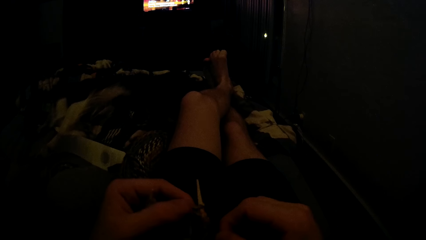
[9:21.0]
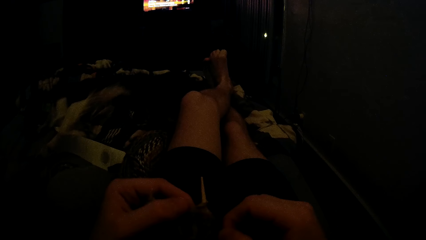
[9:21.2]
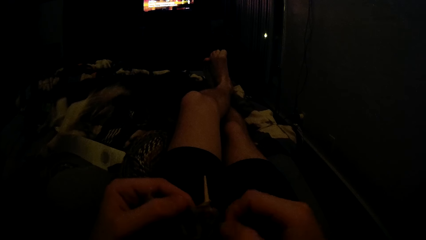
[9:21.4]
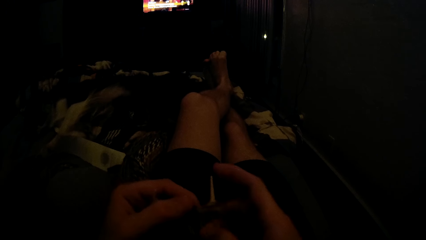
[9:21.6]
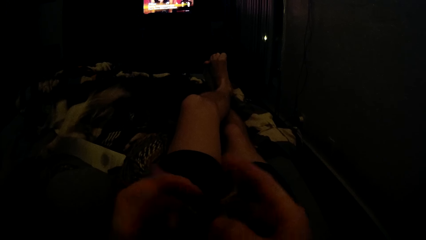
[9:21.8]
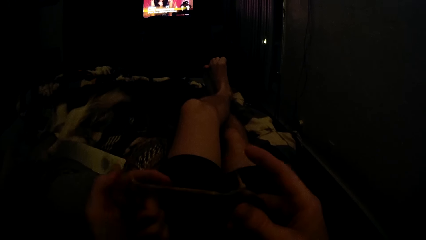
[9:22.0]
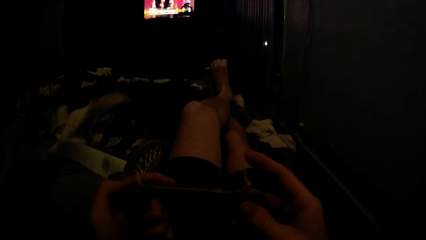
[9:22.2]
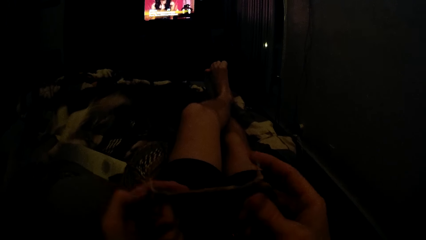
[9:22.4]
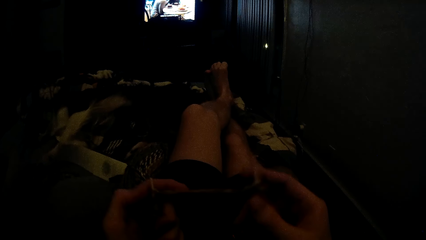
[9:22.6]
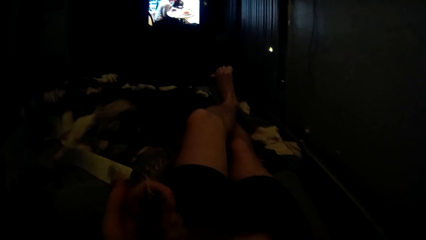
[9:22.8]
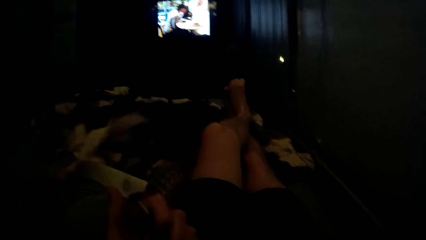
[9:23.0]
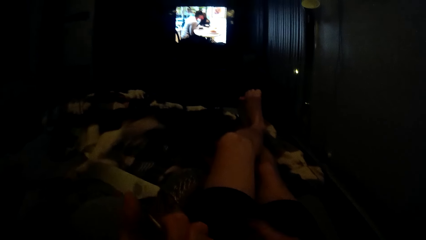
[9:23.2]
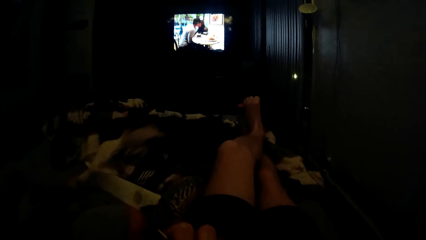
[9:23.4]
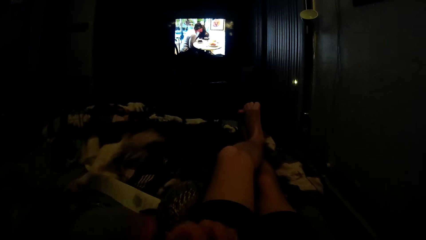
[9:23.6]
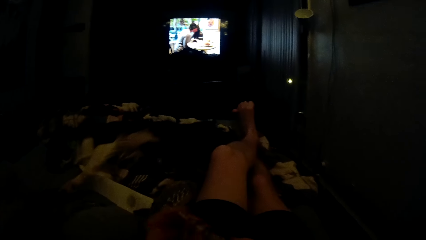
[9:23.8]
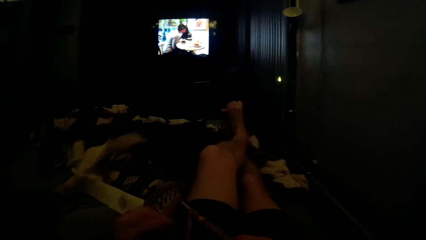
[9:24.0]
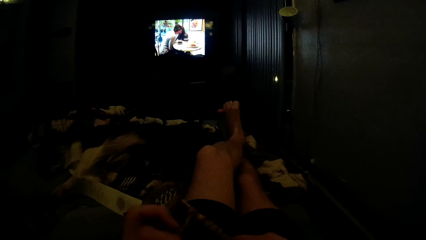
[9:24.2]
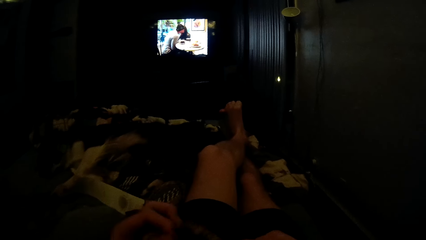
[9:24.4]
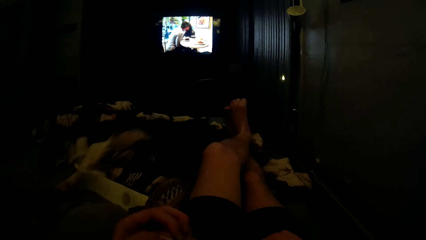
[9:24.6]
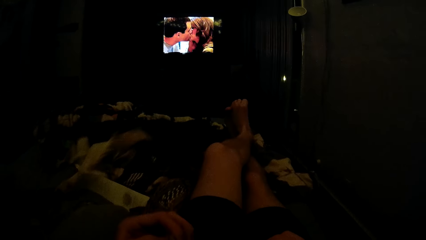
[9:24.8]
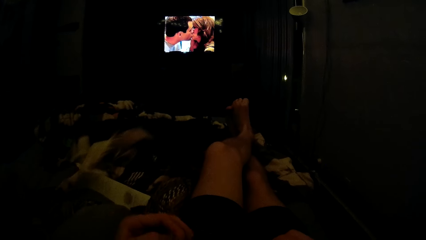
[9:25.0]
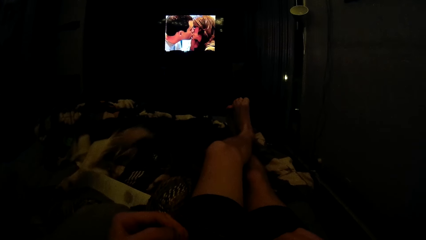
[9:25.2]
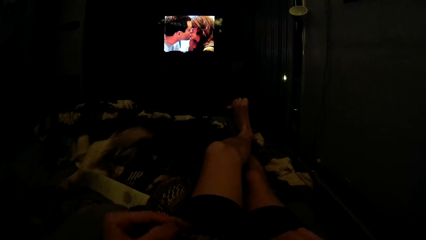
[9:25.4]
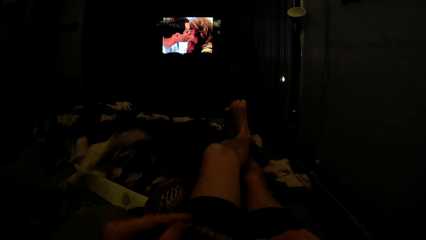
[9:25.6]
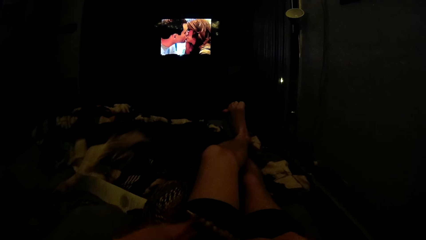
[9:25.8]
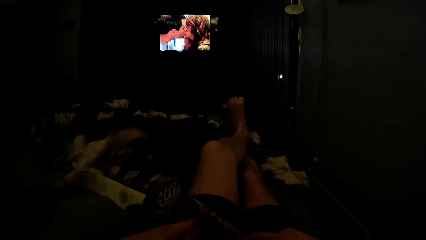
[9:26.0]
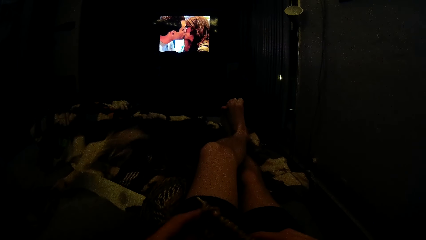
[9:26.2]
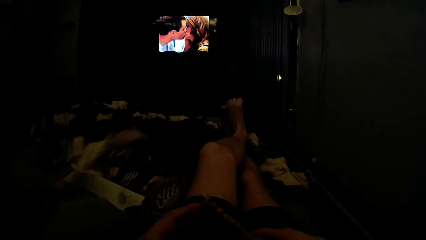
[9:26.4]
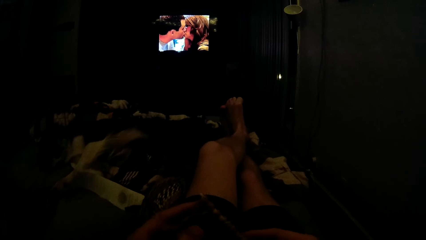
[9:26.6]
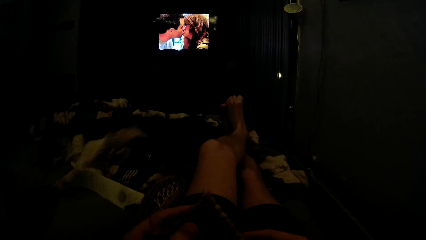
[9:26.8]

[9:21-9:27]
The camera wearer adjusts a knitting thread on a knitting needle. They straighten the knitting thread with a hand. They knit a piece of fabric with the knitting needle.

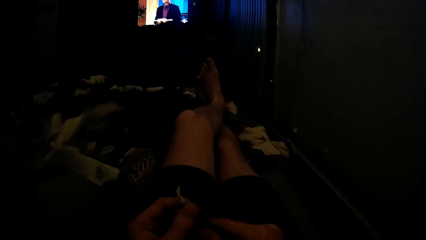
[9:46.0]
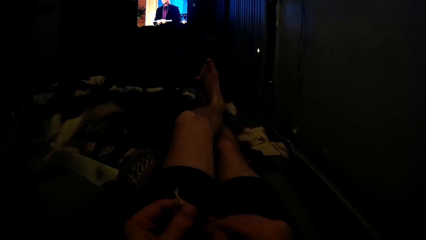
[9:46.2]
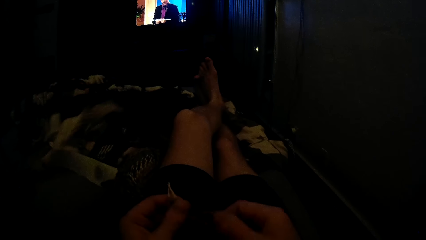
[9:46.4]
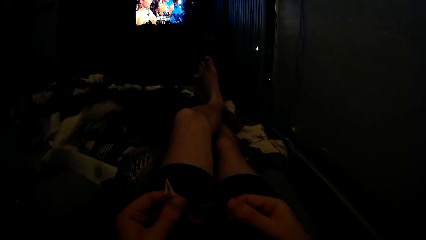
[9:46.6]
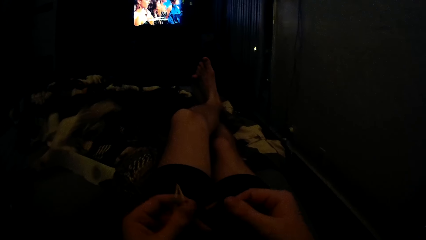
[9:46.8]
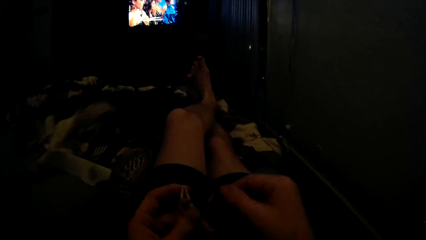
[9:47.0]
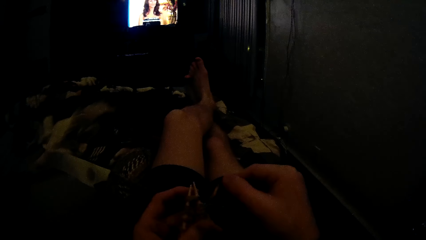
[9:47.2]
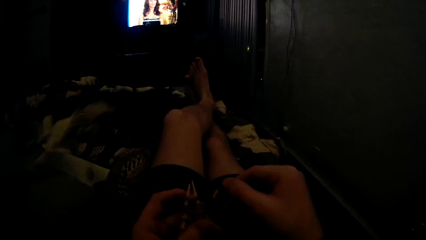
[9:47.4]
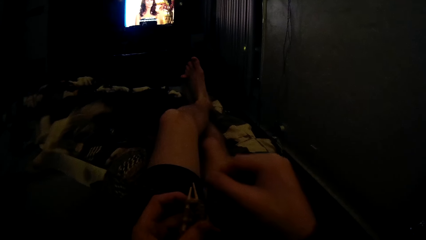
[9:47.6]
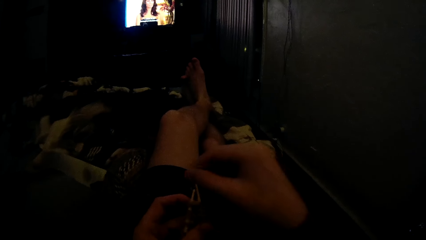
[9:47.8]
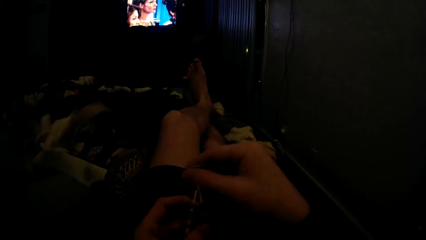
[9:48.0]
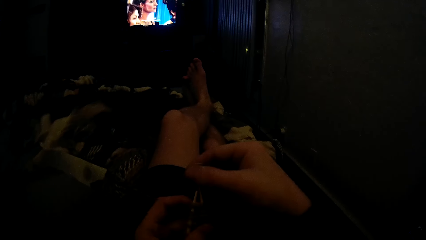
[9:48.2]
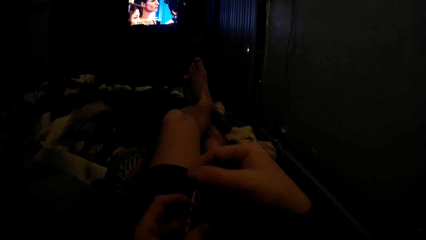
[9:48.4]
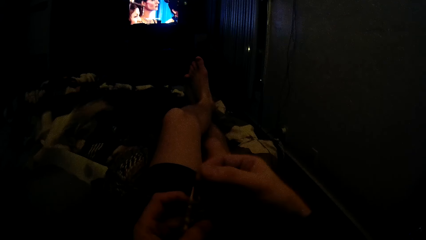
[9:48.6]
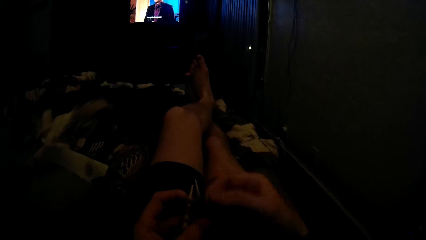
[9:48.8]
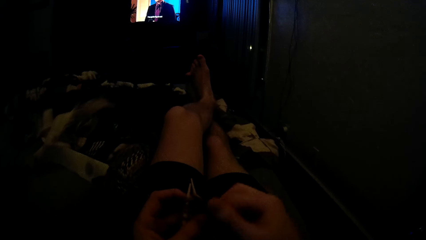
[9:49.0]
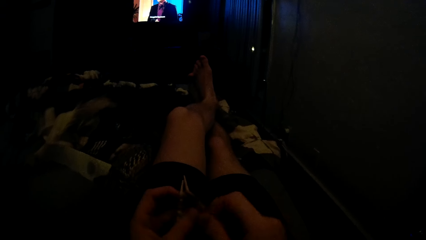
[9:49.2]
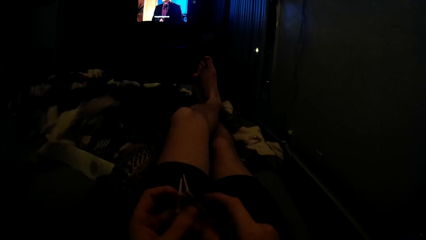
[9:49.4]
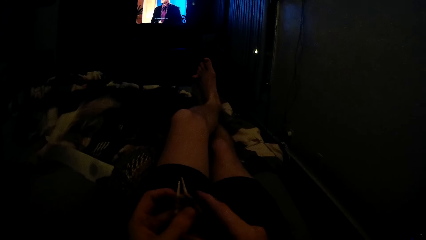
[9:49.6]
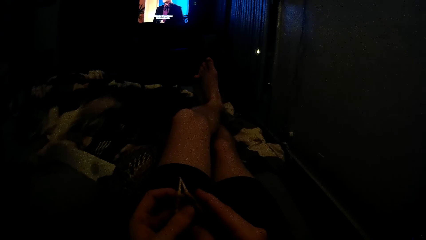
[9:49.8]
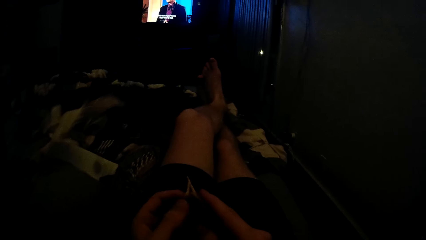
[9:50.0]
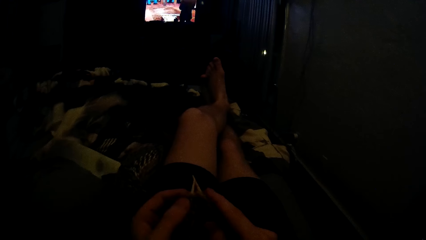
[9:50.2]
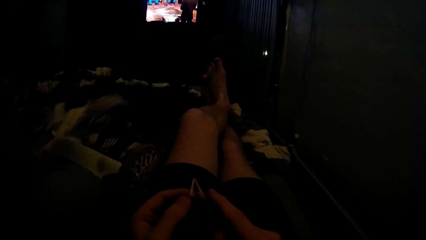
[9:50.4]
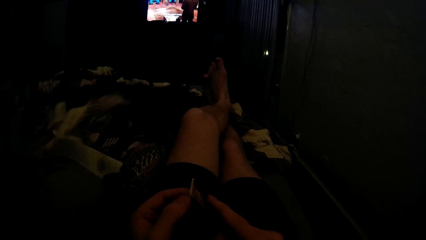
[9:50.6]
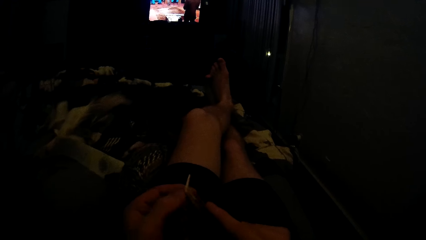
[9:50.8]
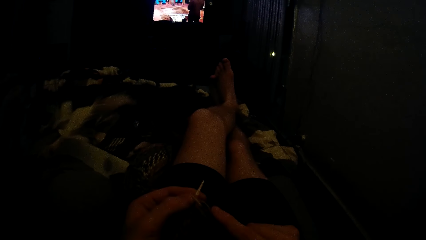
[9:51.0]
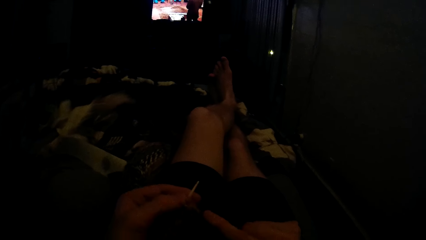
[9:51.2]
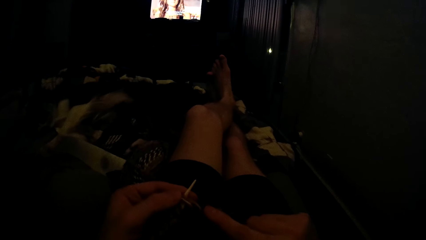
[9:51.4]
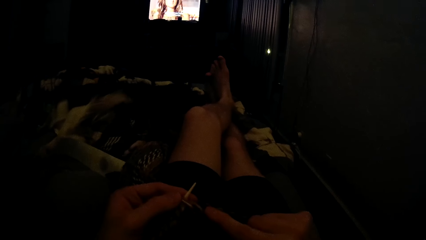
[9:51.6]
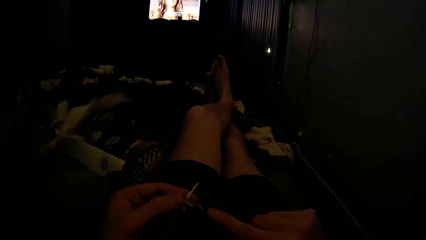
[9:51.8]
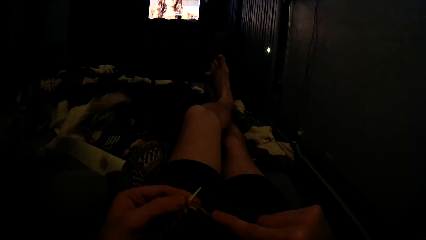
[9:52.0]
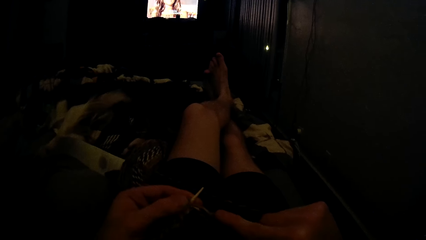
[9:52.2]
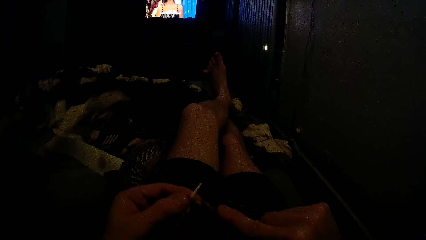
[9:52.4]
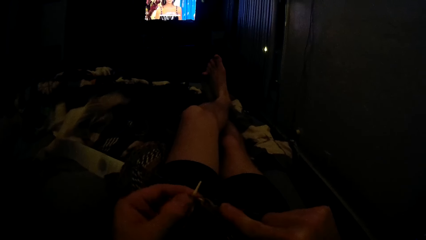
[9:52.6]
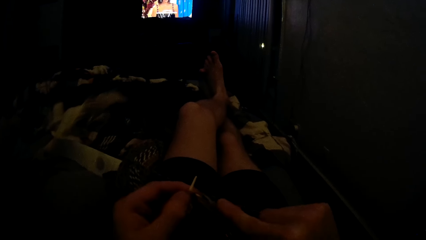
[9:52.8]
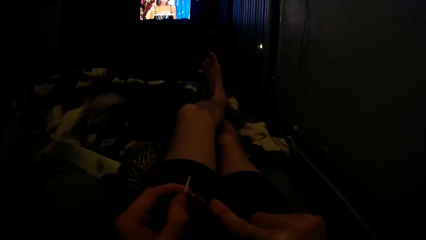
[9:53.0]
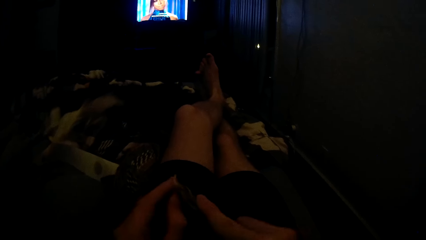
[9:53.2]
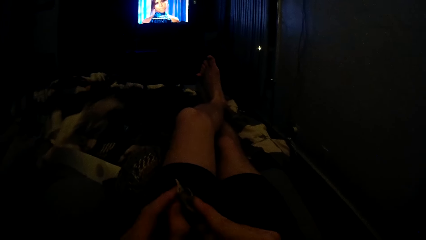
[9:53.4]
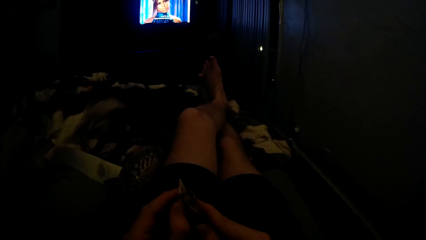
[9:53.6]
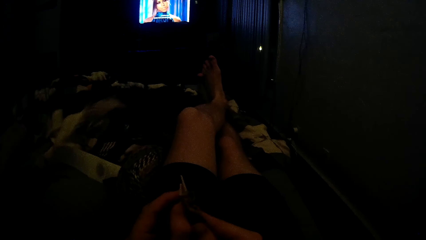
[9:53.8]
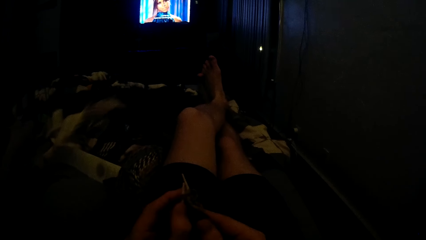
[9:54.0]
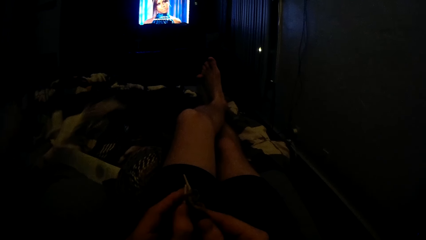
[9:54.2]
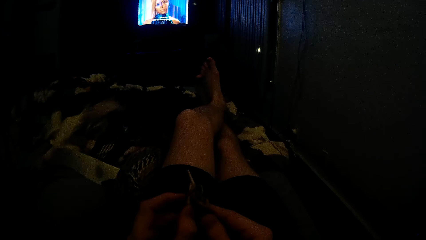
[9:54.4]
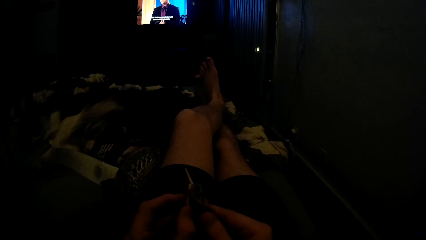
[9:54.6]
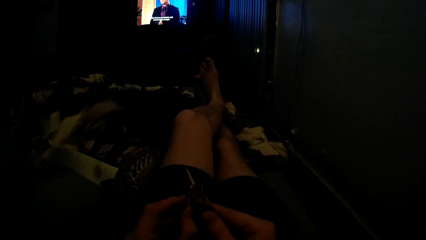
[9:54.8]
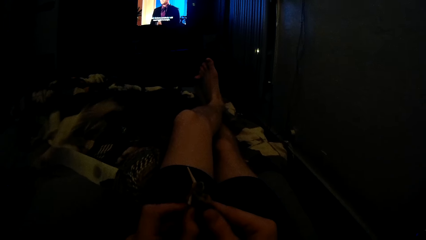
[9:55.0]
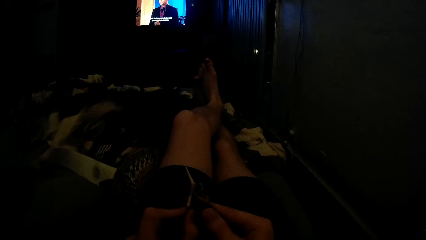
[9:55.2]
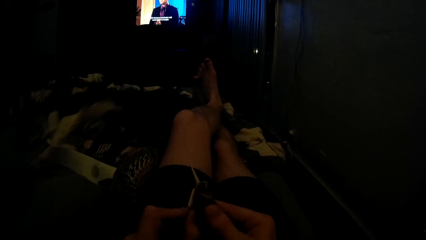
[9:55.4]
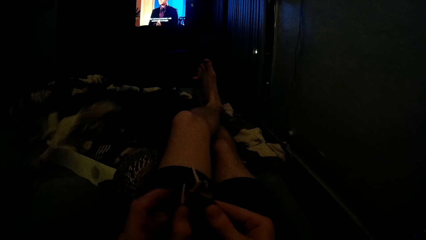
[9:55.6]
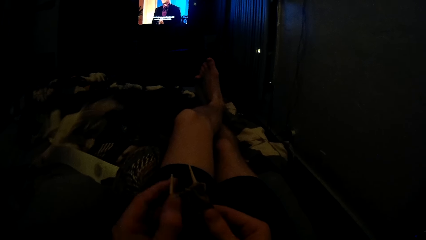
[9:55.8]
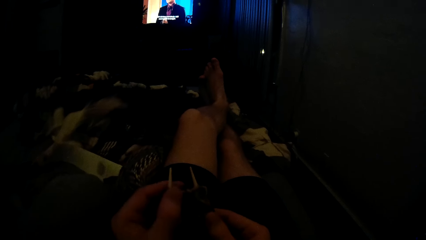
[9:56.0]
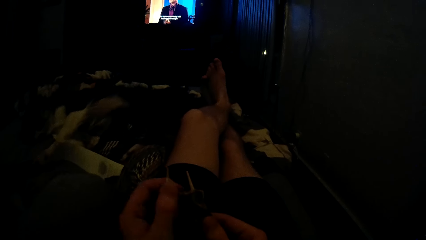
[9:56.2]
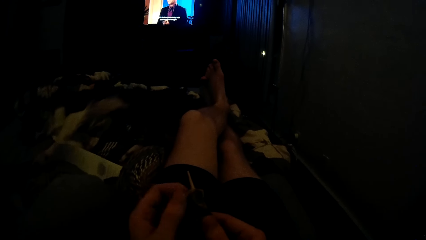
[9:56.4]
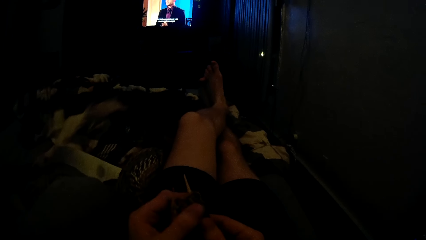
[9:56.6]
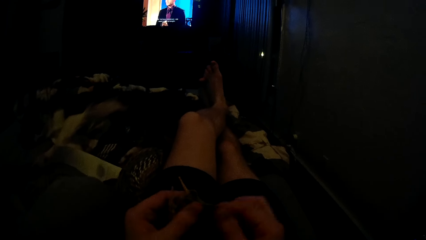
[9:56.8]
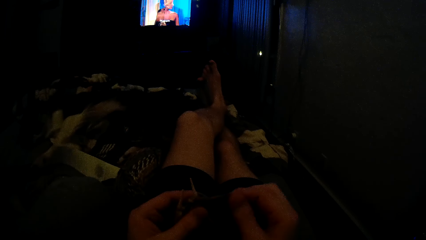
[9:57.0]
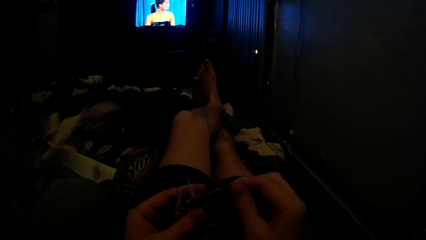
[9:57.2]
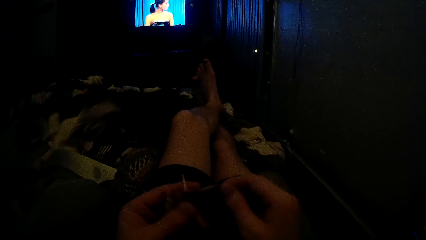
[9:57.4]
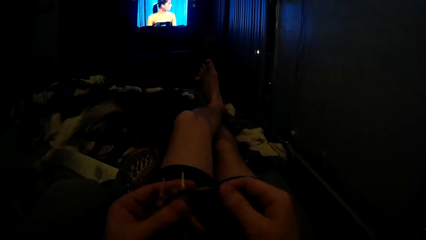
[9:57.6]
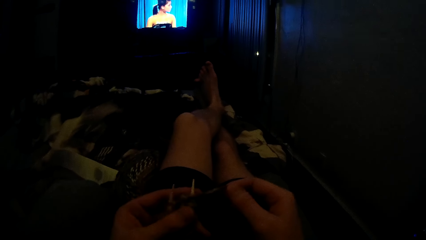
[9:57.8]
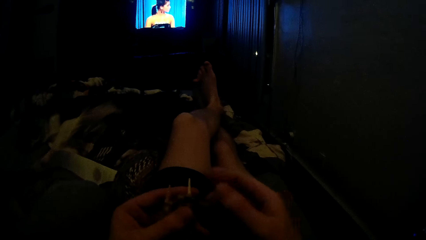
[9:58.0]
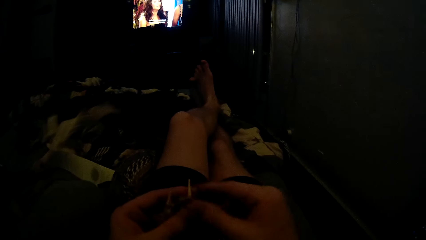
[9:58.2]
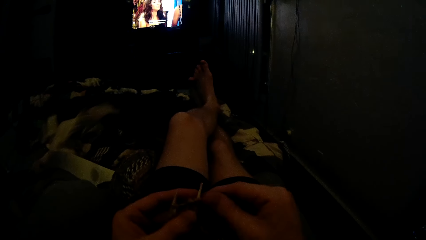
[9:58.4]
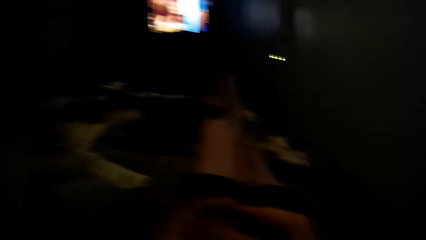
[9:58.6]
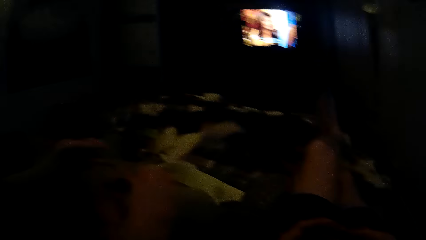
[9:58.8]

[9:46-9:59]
The camera wearer coils a knitting thread on a knitting needle. They knit a piece of fabric with the knitting needle. A lady moves around a bed. The camera wearer coils the knitting thread on the knitting needle.
